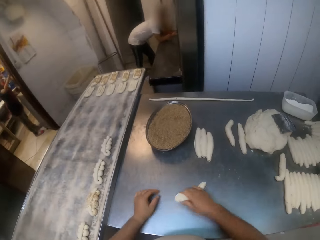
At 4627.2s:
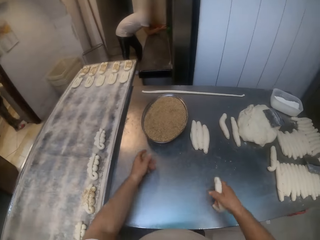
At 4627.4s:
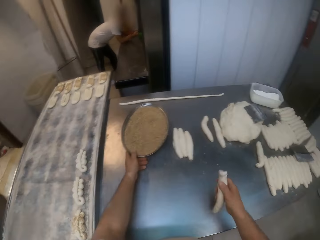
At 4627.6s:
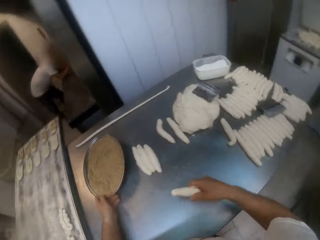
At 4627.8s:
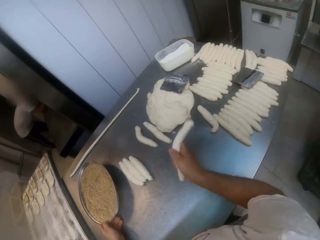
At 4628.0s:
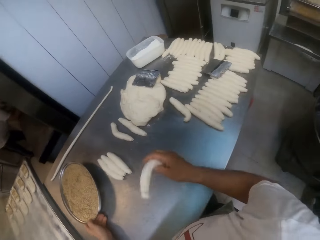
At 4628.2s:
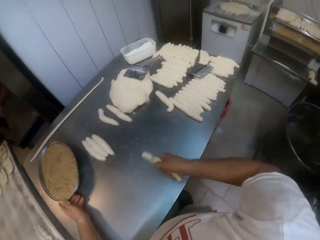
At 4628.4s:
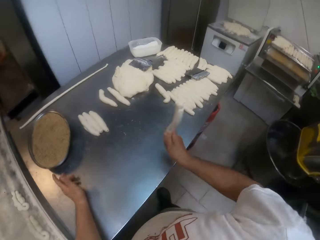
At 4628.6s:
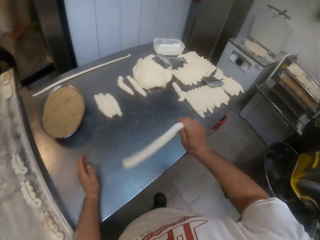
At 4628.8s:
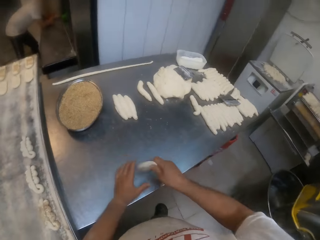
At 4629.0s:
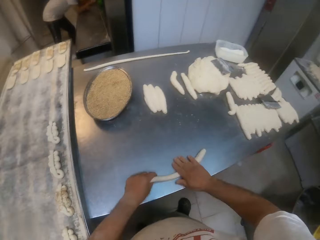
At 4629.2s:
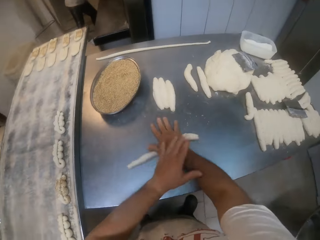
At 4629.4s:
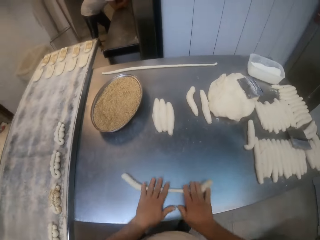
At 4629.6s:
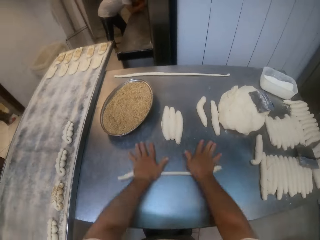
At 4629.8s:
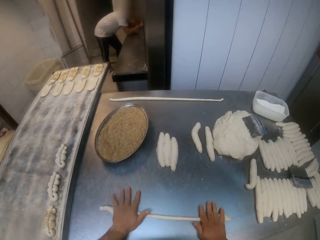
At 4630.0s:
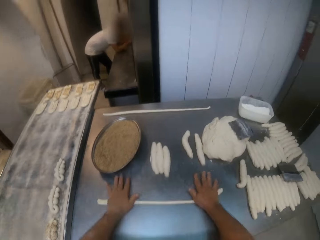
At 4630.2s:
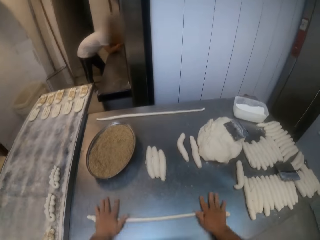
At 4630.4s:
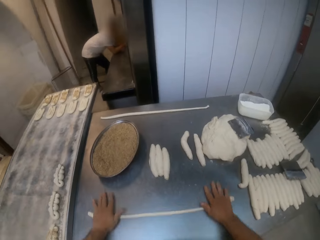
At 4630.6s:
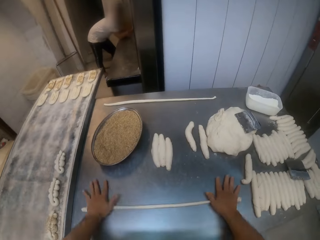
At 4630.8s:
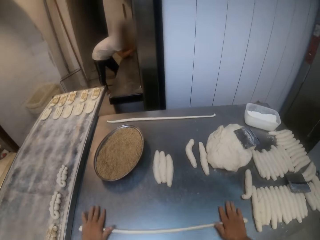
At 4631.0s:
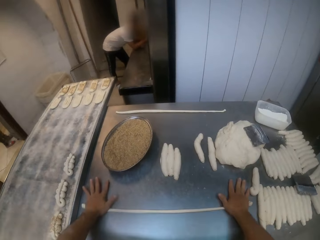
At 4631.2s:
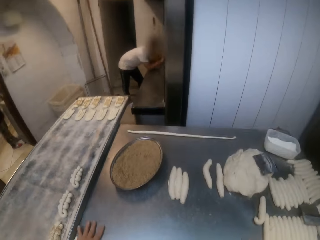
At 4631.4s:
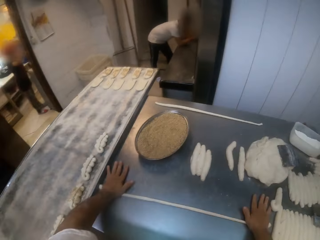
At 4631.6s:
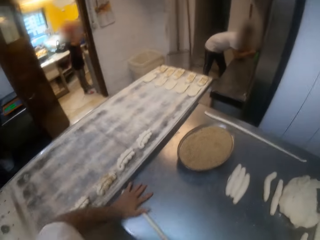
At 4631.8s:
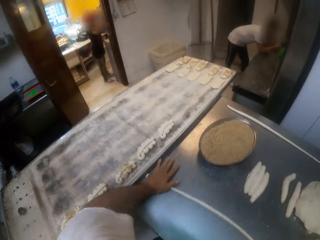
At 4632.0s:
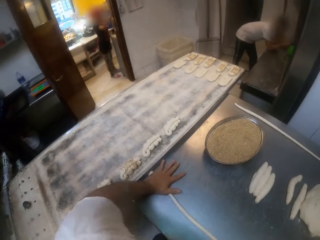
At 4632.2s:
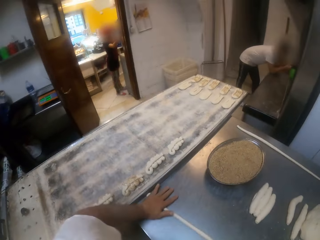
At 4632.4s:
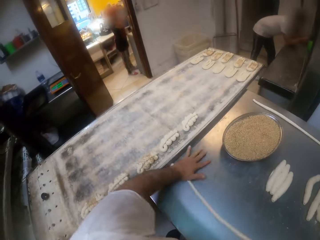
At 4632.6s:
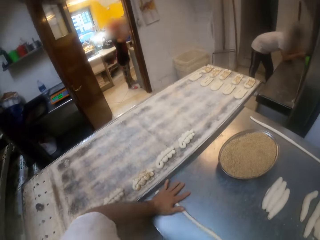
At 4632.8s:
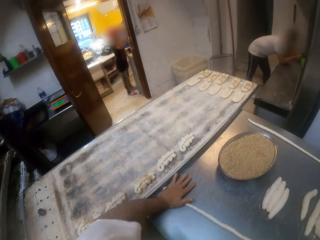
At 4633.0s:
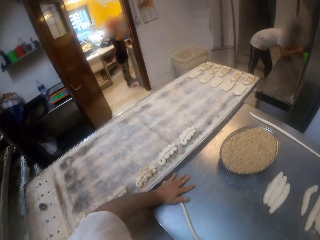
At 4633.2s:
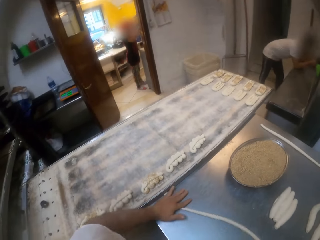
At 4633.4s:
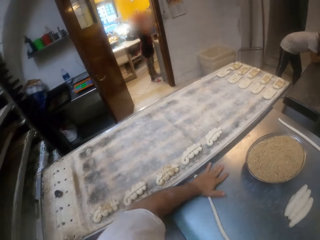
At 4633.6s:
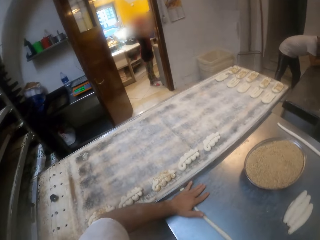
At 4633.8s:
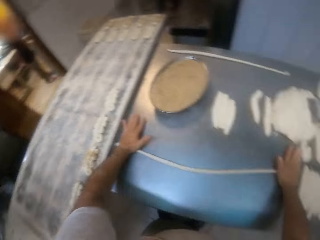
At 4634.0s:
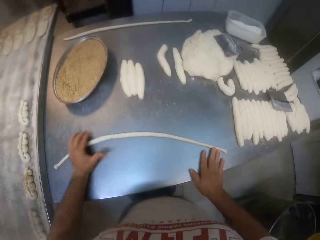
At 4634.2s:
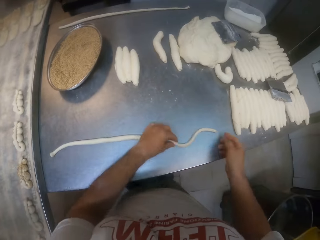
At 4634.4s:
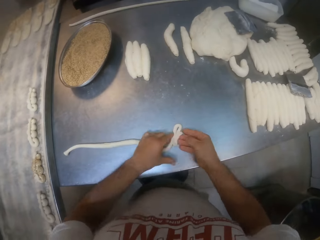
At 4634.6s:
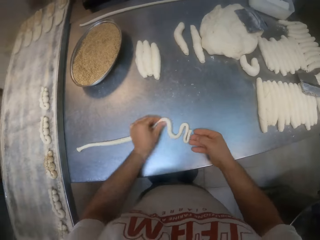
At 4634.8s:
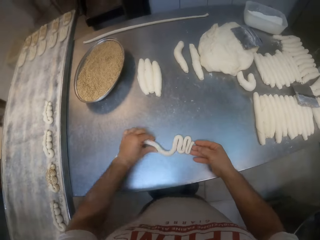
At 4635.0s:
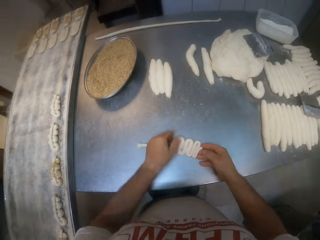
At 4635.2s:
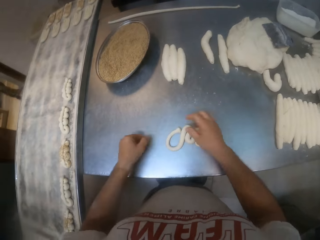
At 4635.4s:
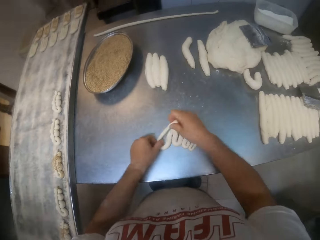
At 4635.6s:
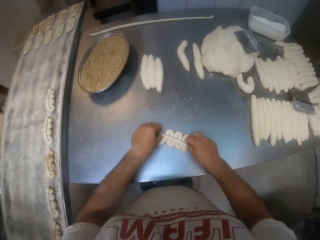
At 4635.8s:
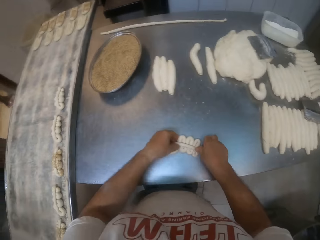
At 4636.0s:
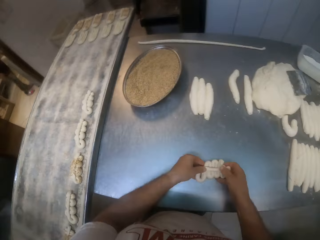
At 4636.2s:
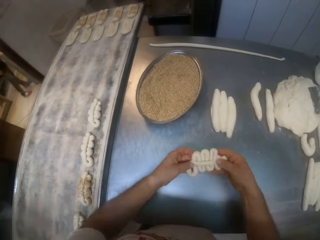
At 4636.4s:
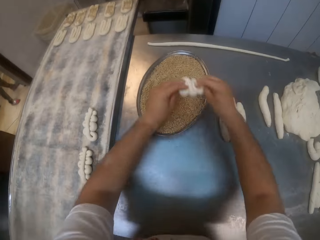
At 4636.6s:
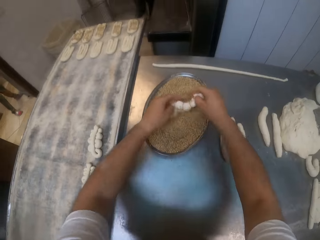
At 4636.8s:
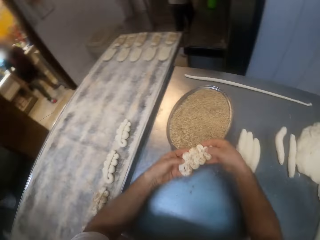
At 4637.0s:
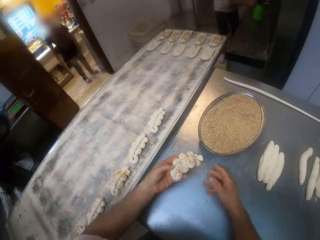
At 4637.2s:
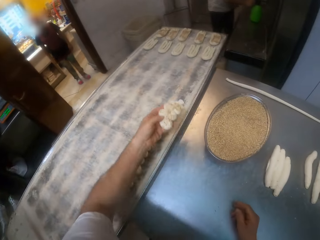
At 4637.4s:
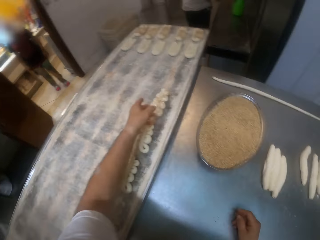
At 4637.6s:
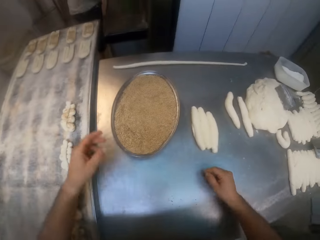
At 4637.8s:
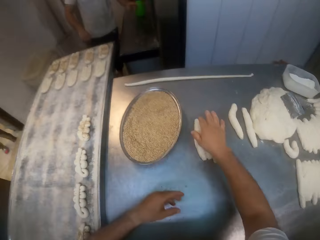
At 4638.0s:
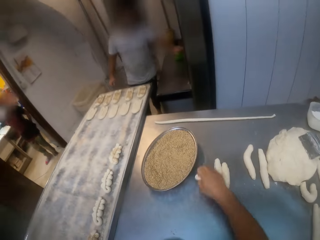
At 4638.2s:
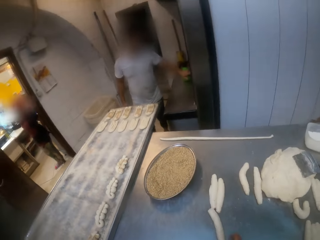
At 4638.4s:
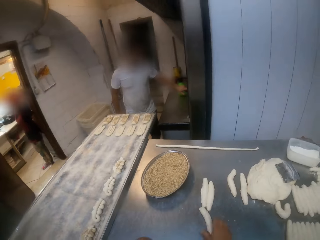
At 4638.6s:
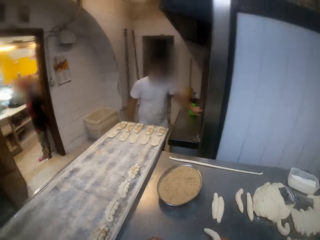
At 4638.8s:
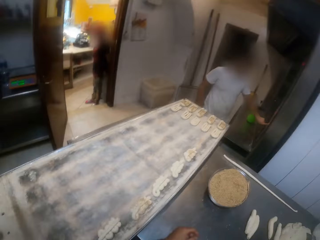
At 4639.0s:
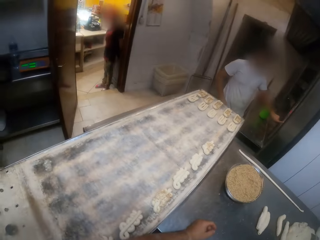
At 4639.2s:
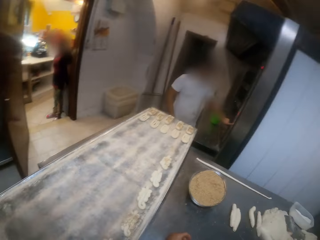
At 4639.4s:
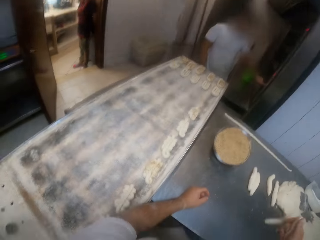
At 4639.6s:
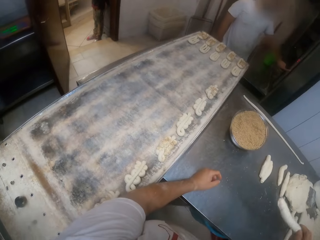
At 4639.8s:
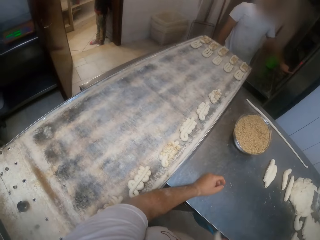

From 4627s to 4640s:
The camera wearer swings the dough with his right hand. He touches a metal bowl on the table with his left hand. He rolls the dough on the table with both hands. He styles the dough on the table with both hands and folds the dough on the table. He lifts the dough from the table with both hands. He presses the dough into the metal bowl on the table with both hands and dips the dough inside the powder. He places the dough on the tray on the table with his left hand. A man touches the oven with his left hand. The camera wearer moves the dough on the table with his right hand. The man walks towards the table. The camera wearer picks up the dough on the table with his right hand.

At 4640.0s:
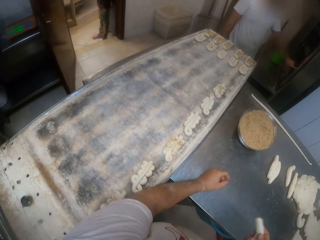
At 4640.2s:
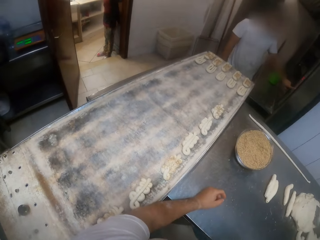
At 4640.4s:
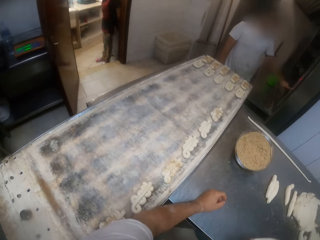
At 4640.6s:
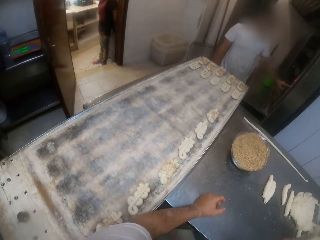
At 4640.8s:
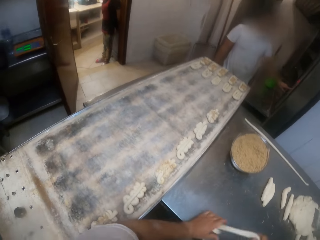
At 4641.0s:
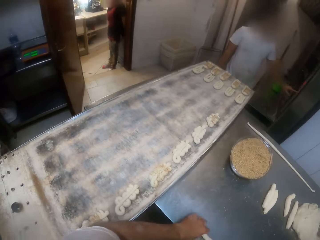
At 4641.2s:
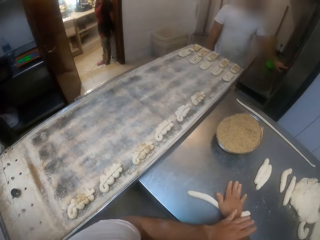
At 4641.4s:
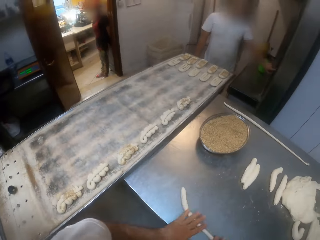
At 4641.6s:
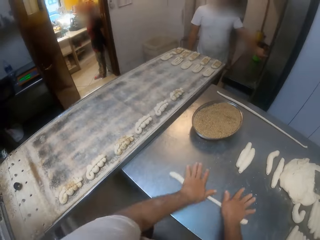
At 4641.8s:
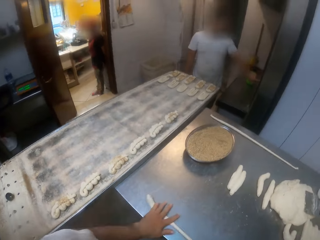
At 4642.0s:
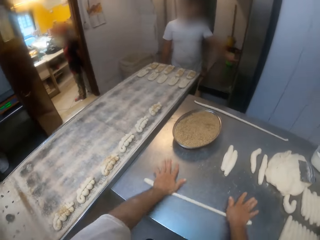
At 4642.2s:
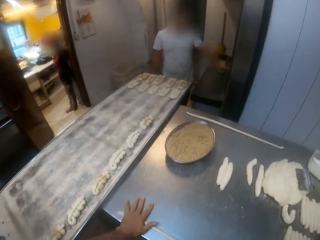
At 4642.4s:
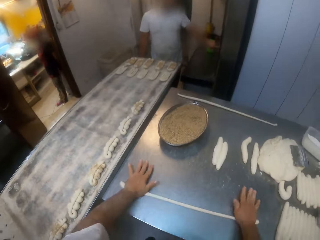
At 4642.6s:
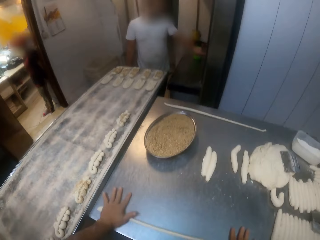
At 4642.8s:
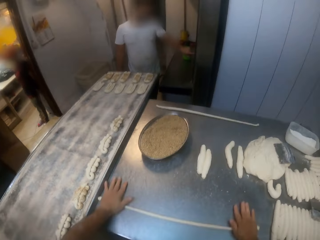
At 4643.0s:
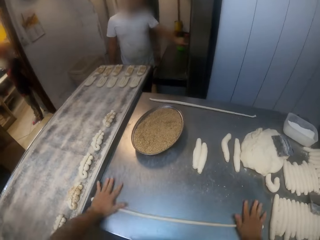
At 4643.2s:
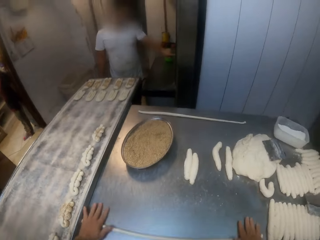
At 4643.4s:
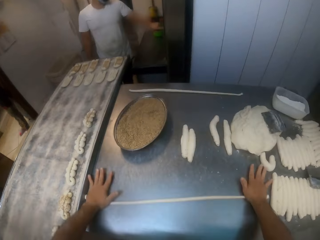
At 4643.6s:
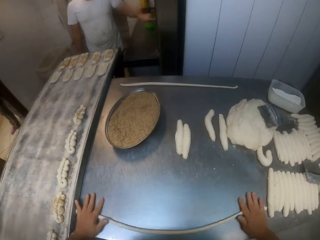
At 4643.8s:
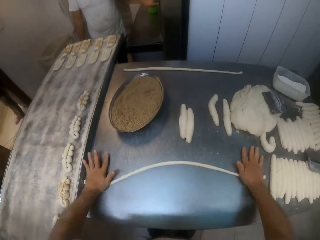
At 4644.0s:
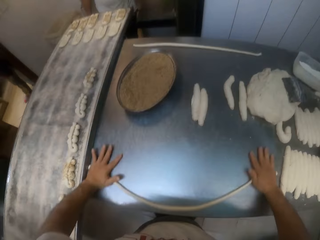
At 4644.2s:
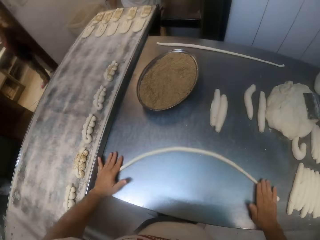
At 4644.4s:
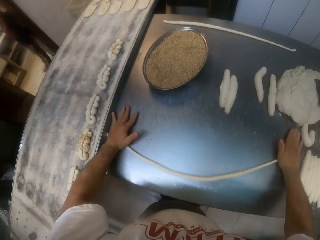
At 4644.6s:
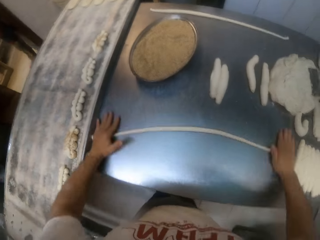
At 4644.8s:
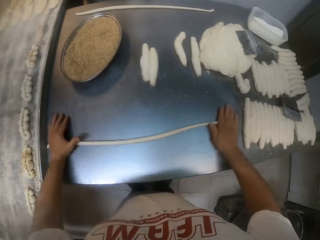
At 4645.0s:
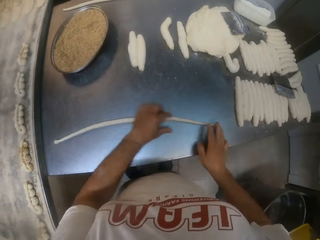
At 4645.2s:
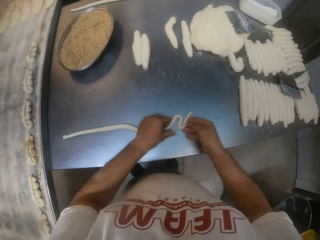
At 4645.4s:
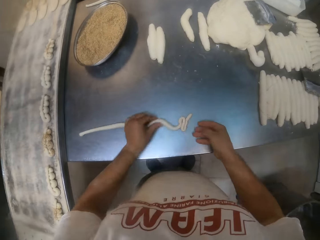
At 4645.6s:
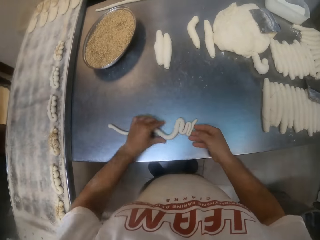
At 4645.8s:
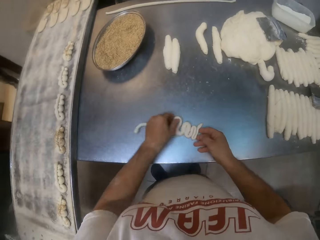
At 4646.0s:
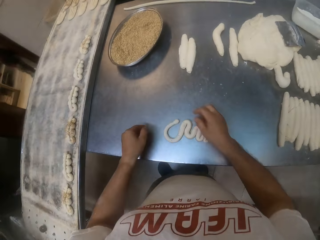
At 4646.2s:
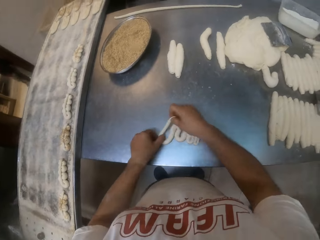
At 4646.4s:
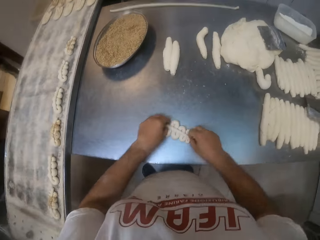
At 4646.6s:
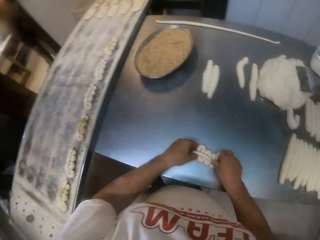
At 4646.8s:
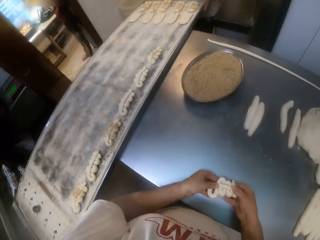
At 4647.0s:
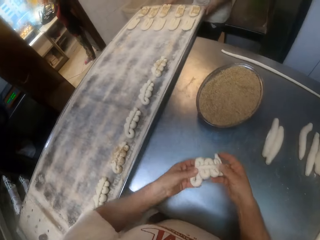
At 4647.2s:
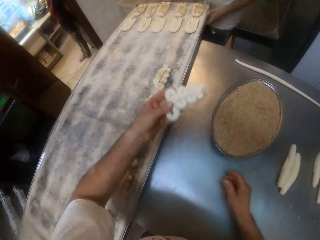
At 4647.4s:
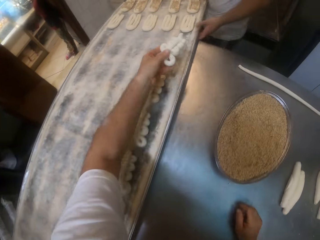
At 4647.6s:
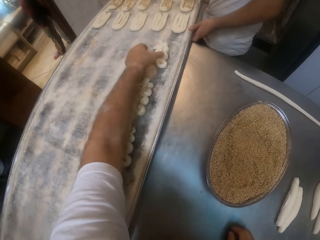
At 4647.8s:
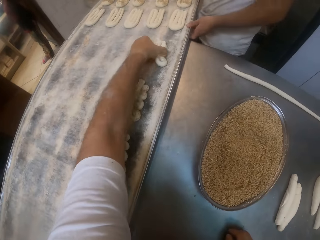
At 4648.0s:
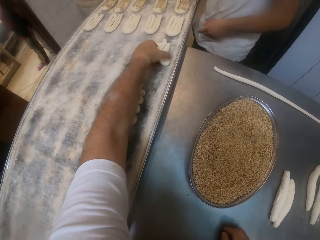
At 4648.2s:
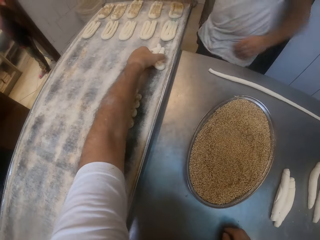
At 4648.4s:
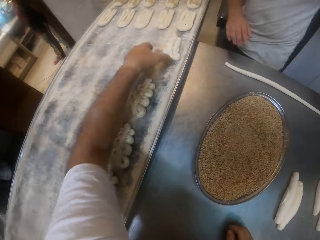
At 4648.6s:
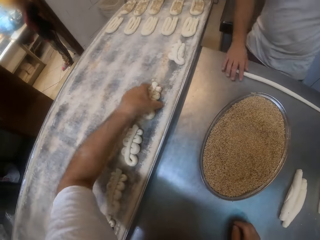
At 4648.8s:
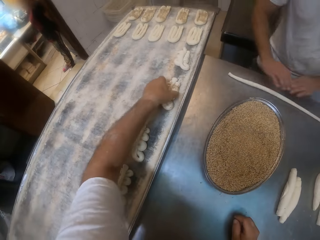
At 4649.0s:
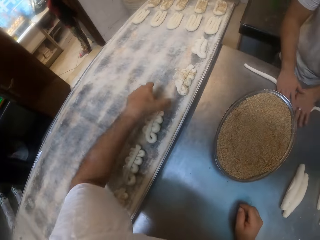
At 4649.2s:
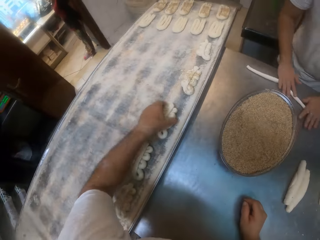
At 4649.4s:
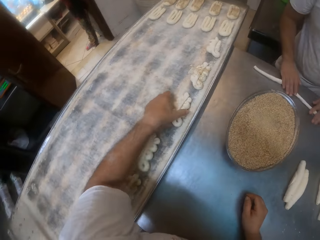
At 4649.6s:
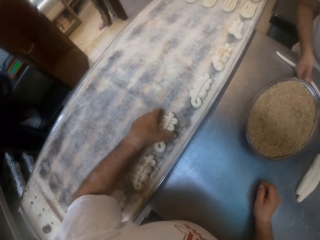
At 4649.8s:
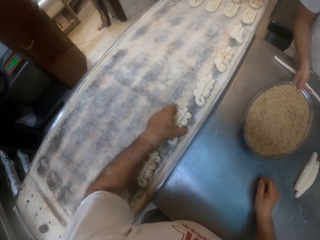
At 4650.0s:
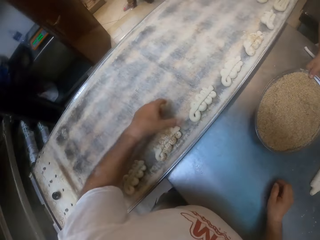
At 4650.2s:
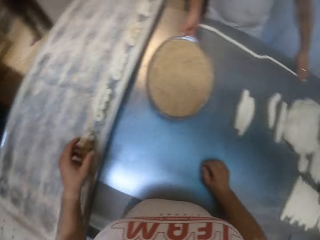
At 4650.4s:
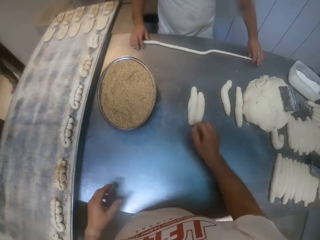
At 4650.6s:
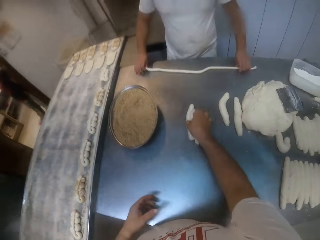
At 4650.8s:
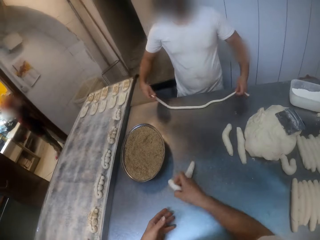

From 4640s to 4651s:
The camera wearer swings the dough with his right hand. He rolls the dough on the table. He styles the dough on the table with both hands and folds the dough on the table. A man moves the tray on the table with both hands. The camera wearer lifts the dough from the table with both hands. He places the dough on the tray on the table with his left hand and styles the dough on the tray with his left hand. The man rolls the dough on the table with both hands. The camera wearer moves the doughs on the tray. The man moves the metal bowl on the table with his right hand.
